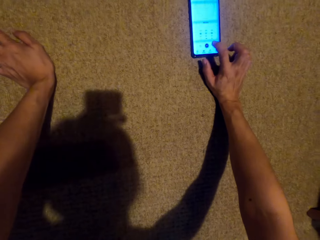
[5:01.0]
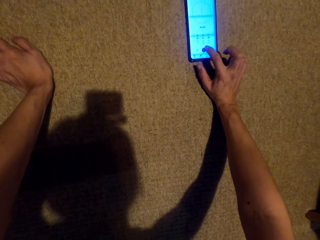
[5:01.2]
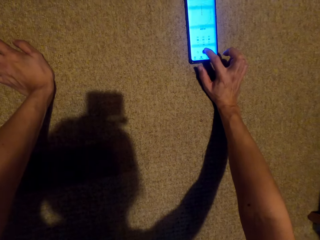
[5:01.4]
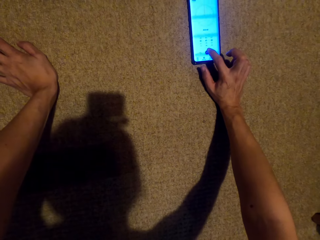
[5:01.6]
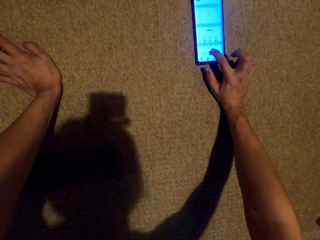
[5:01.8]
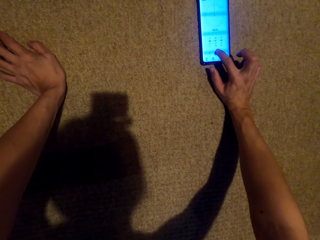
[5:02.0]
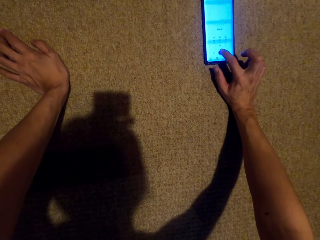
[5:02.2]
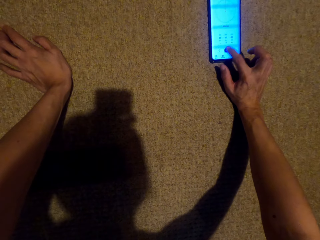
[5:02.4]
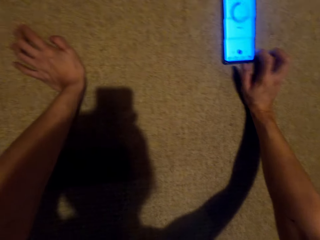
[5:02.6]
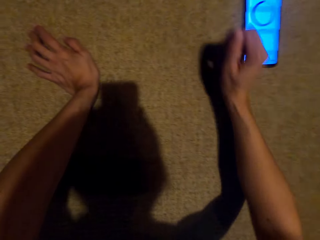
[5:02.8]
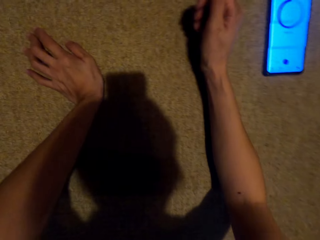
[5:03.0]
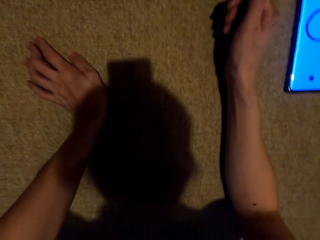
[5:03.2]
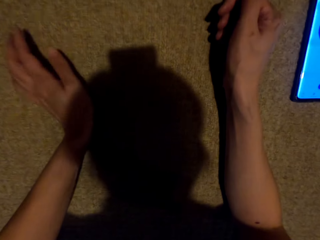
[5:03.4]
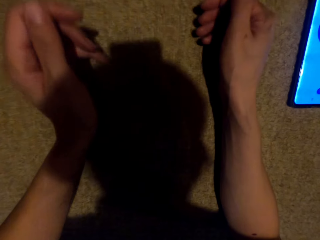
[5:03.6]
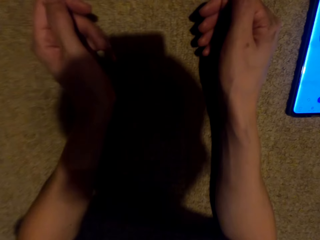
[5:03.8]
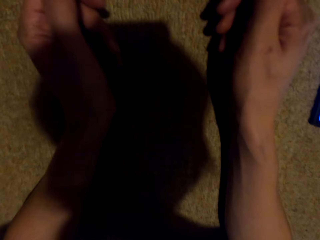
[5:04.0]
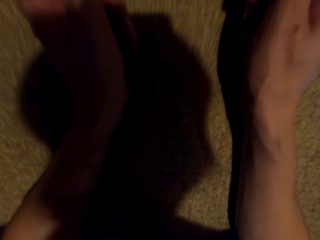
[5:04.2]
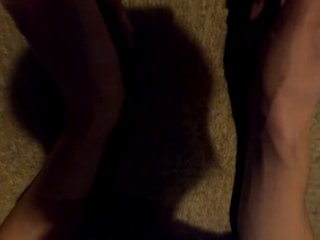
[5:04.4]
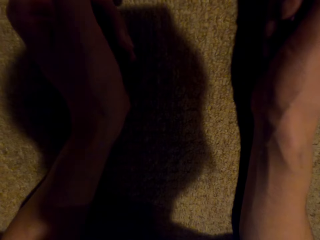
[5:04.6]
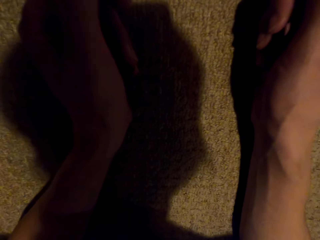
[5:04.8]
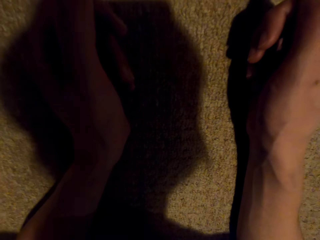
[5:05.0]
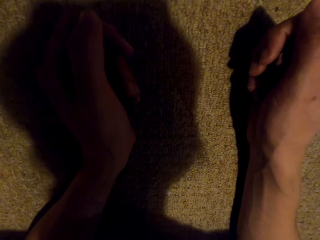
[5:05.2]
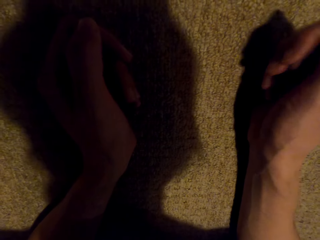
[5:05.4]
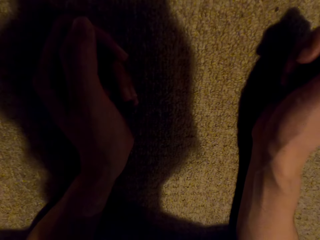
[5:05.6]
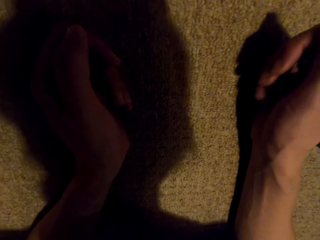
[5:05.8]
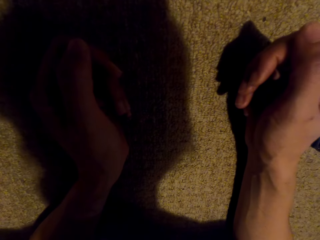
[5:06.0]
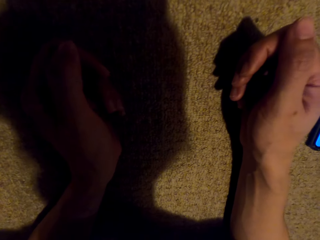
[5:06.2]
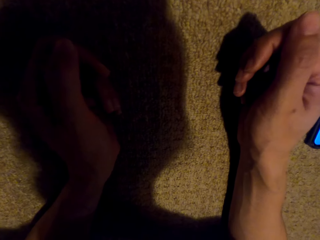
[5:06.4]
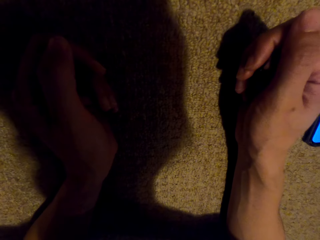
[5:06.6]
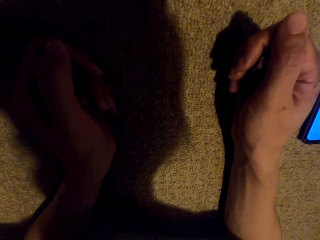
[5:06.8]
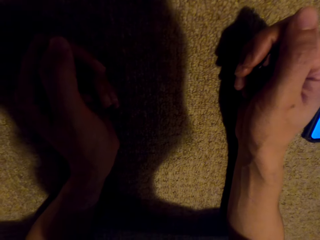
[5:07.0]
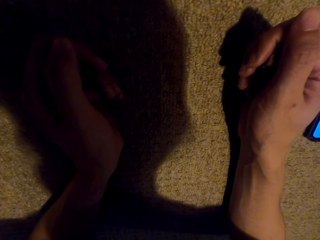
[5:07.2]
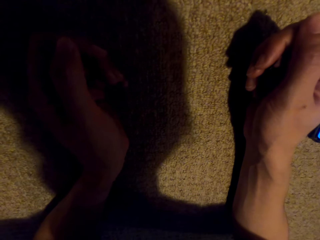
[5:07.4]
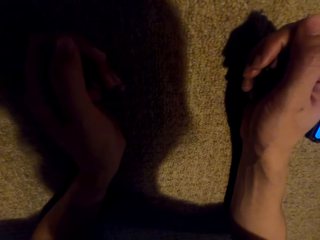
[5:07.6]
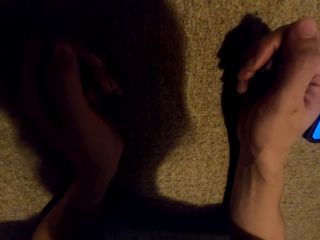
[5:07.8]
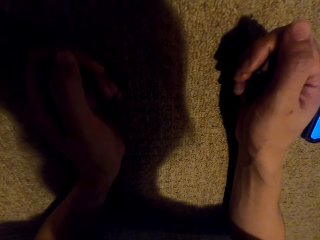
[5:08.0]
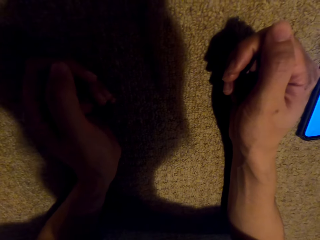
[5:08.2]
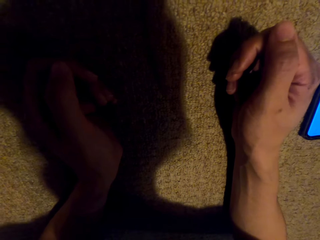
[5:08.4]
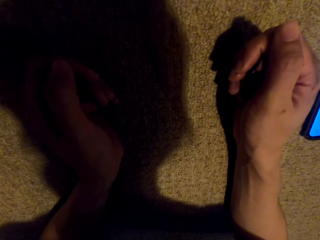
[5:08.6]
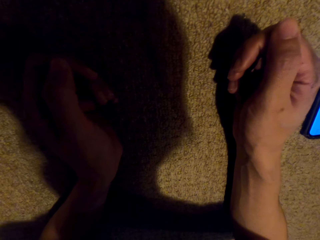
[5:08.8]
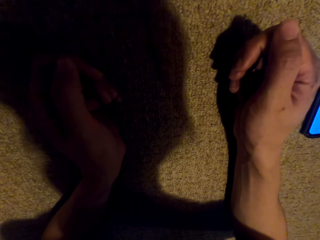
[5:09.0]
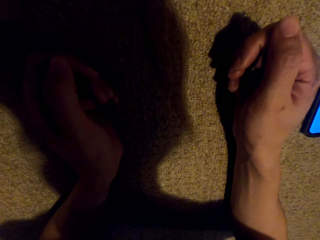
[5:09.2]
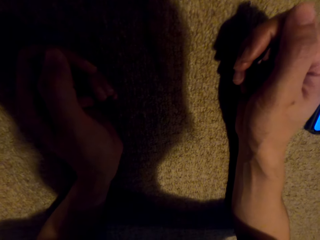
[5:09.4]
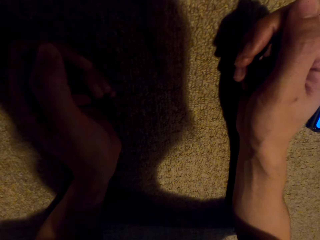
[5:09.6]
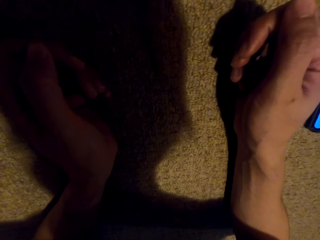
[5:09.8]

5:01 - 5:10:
The camera wearer taps on the floor. They use the phone. They stretch on the floor. They exercise the body.

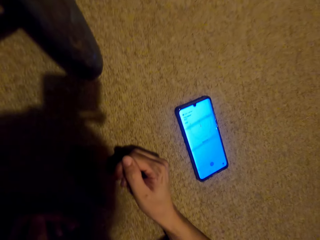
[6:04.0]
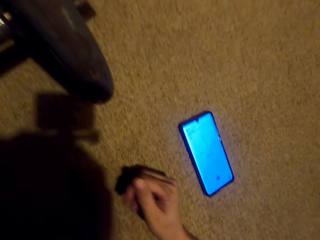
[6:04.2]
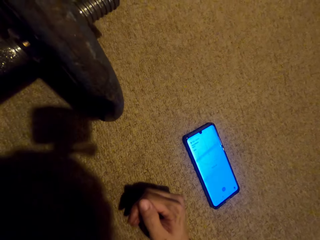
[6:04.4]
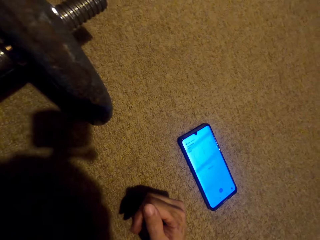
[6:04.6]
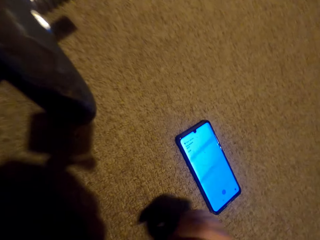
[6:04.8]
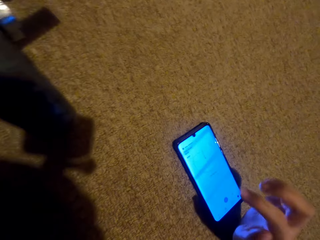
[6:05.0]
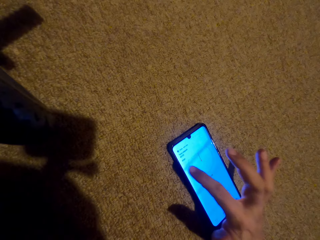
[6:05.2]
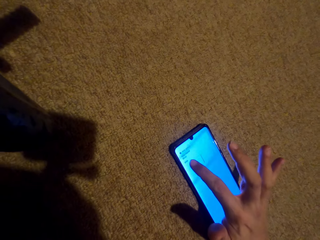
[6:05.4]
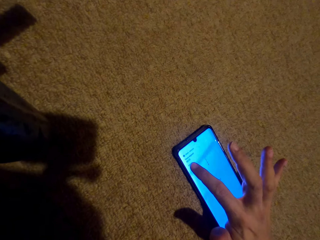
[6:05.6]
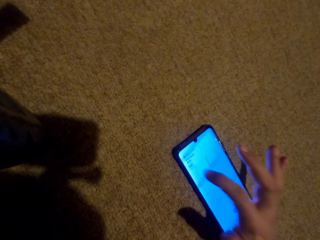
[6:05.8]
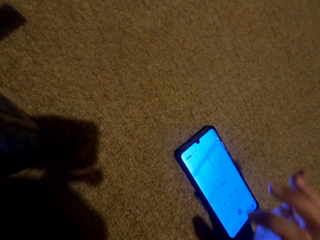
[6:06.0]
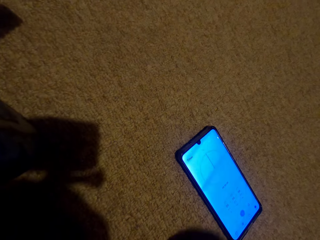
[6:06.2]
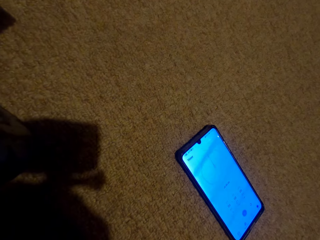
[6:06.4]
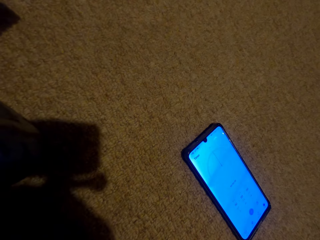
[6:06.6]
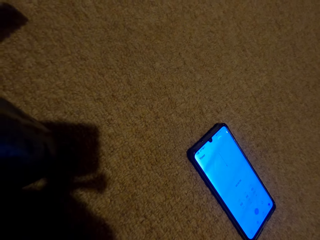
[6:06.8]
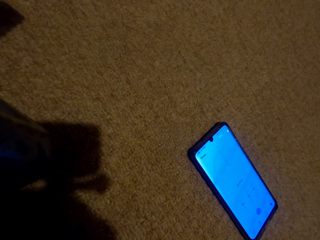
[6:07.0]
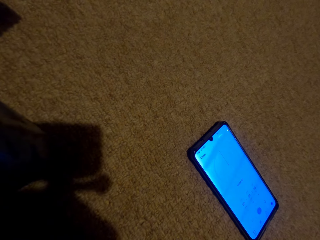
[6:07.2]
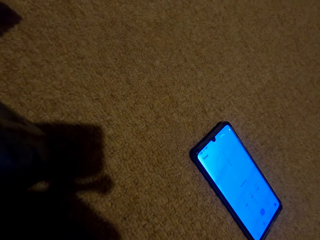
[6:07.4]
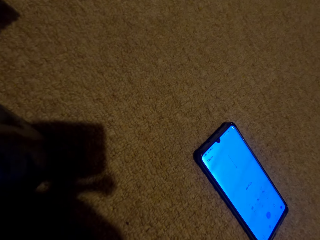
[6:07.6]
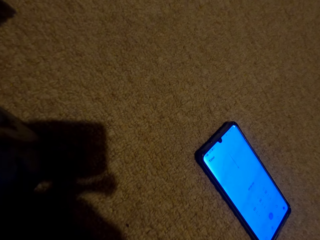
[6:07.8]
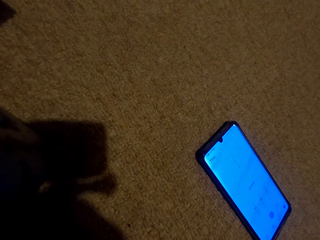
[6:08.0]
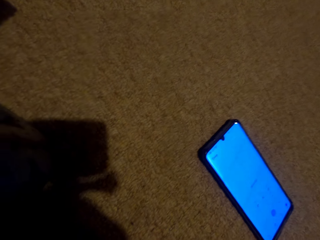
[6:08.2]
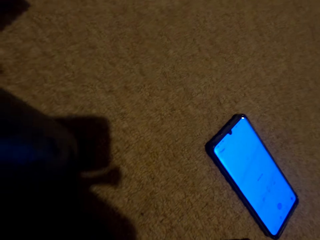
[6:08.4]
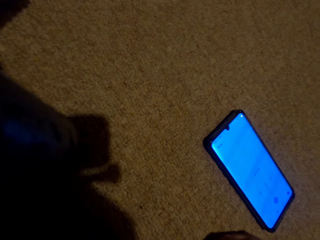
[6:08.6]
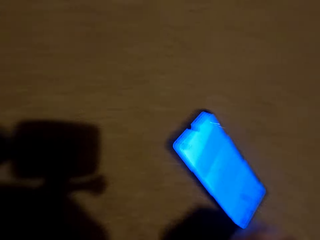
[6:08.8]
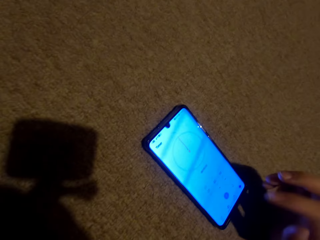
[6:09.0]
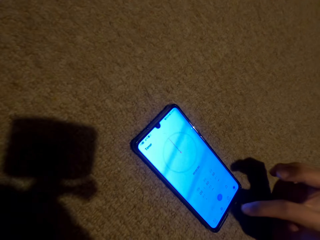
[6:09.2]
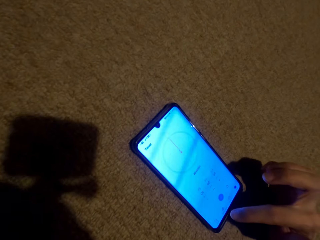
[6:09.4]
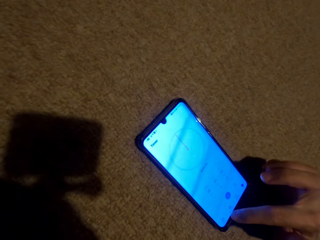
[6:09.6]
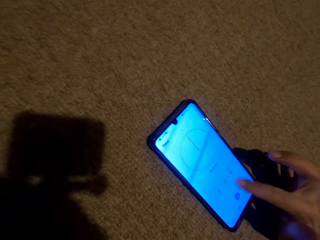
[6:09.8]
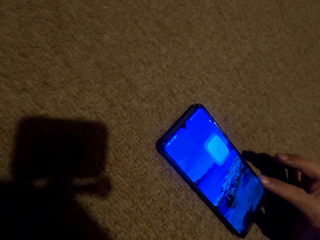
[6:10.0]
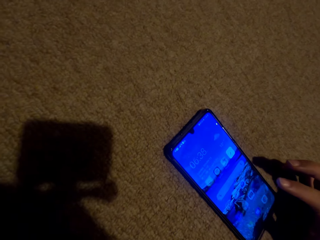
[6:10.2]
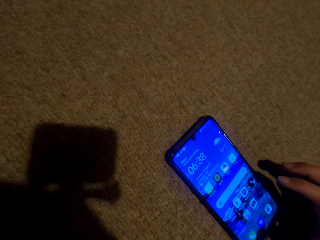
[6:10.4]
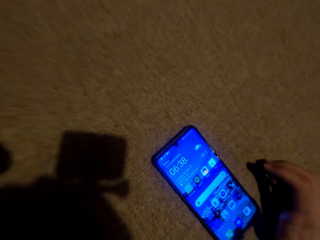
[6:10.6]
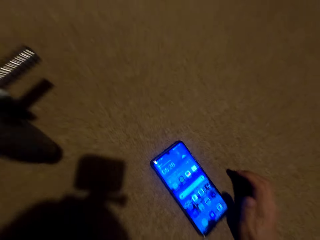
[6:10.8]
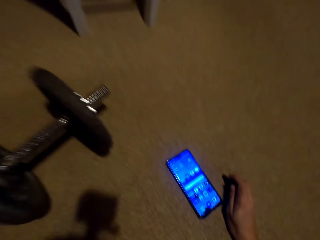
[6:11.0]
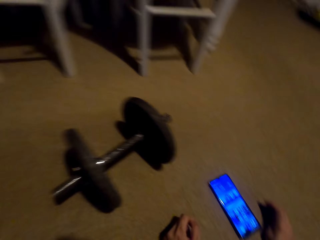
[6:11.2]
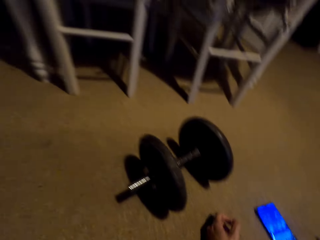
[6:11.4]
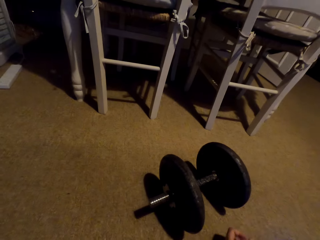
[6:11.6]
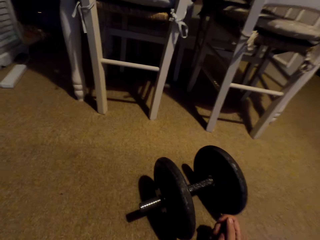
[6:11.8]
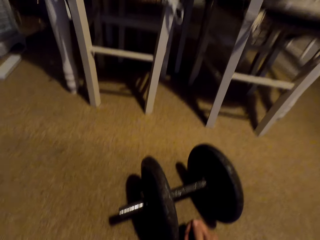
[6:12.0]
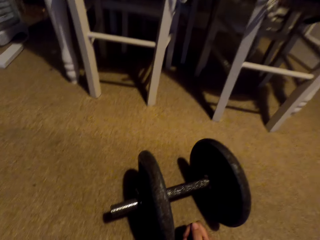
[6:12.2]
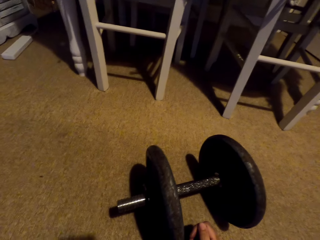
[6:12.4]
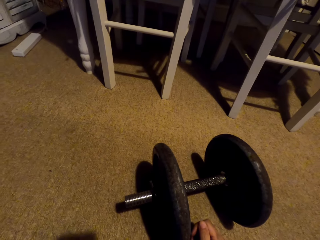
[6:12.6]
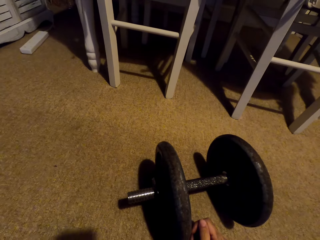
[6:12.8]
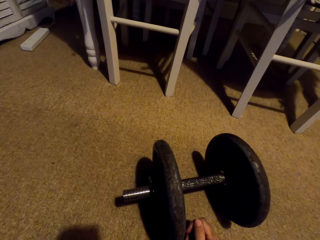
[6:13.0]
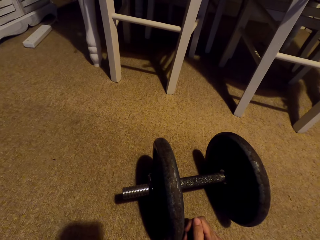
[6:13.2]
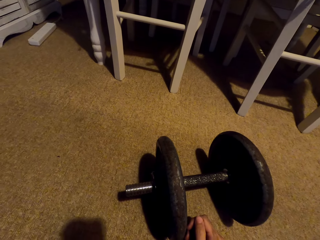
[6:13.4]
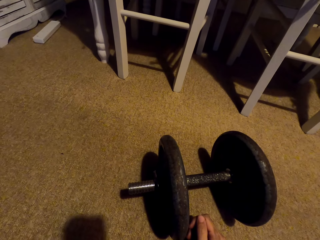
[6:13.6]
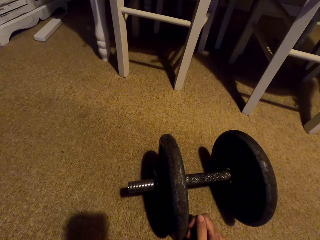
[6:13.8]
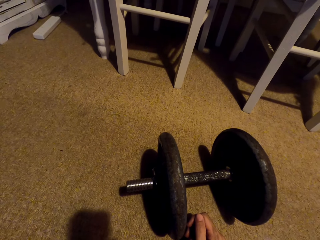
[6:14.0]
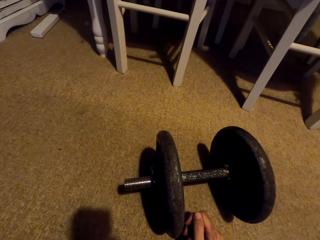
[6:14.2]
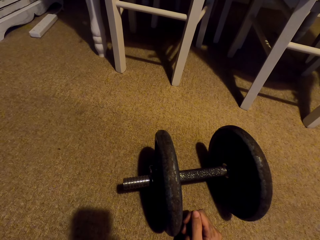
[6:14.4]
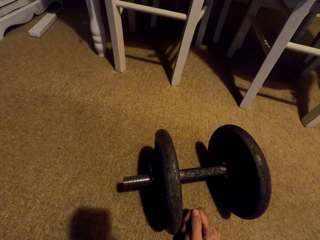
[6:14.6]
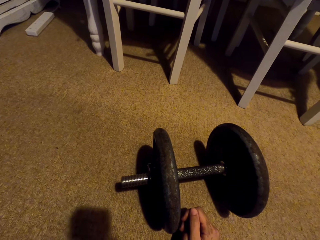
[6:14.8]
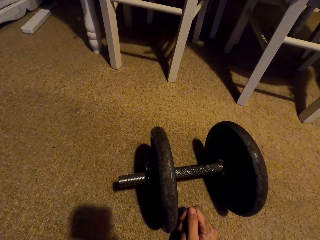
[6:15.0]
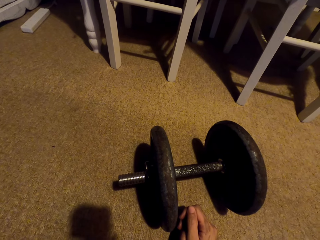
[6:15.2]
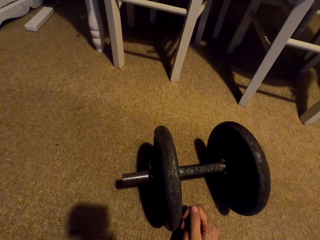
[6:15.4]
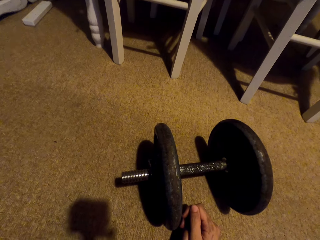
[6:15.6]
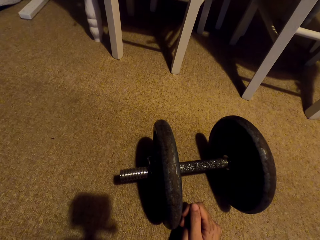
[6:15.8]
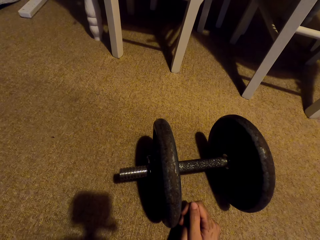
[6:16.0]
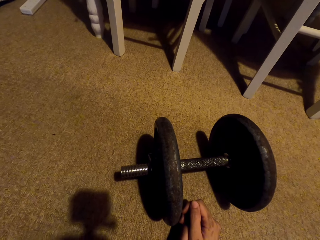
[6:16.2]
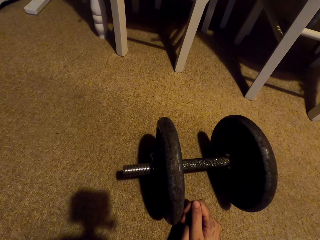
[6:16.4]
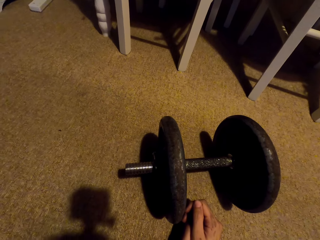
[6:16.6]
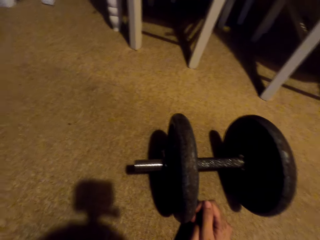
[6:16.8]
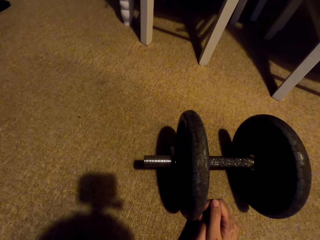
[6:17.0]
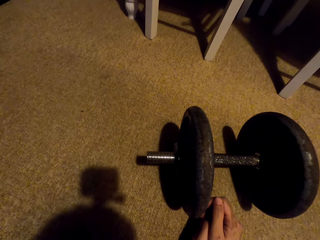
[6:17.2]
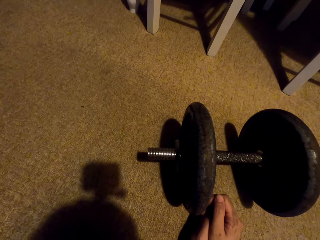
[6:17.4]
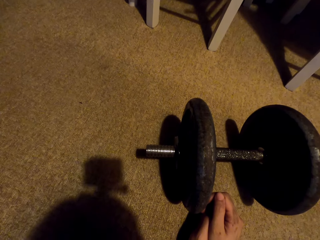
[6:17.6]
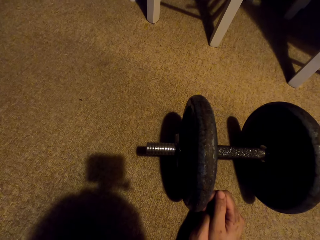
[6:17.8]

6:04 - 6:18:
The camera wearer taps on the phone. They scroll on the phone. They kneel on the floor. They exercise the body.
